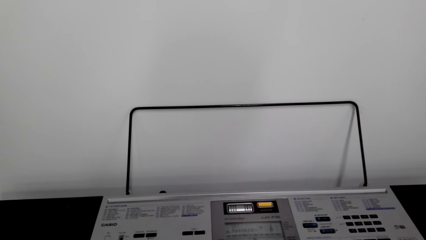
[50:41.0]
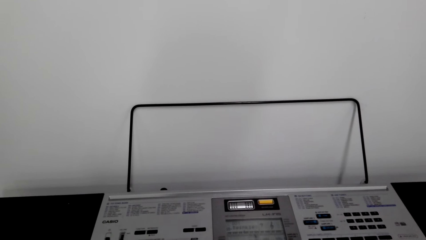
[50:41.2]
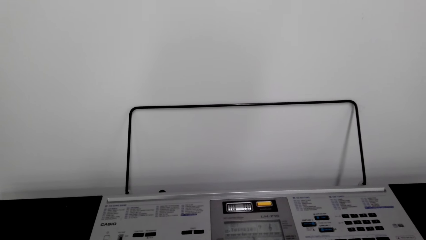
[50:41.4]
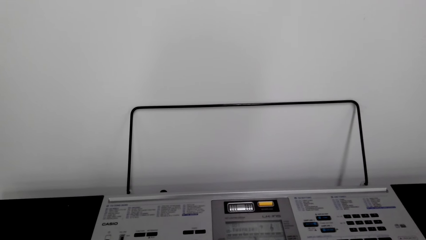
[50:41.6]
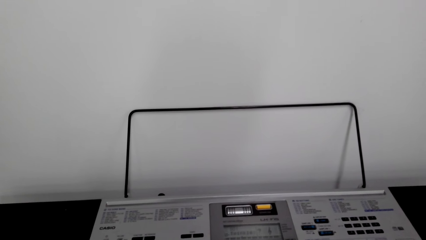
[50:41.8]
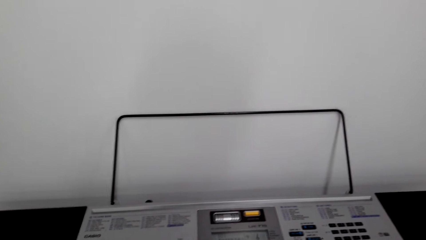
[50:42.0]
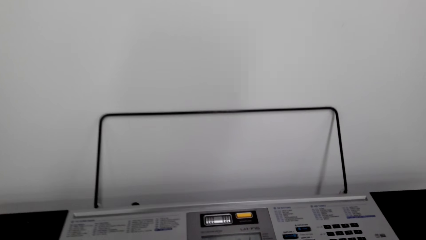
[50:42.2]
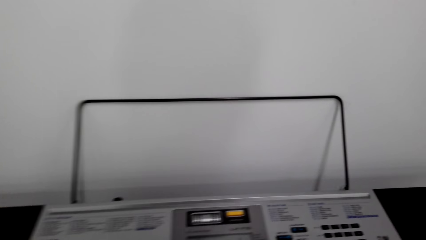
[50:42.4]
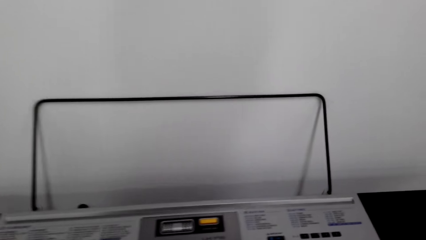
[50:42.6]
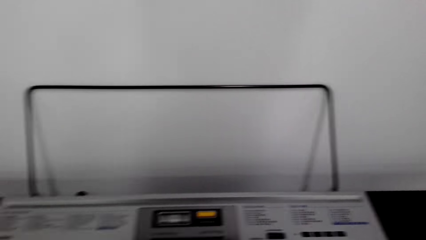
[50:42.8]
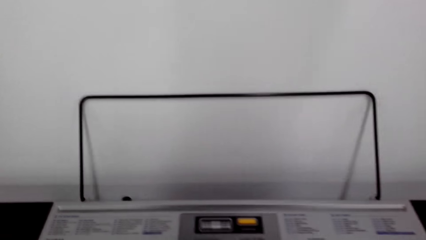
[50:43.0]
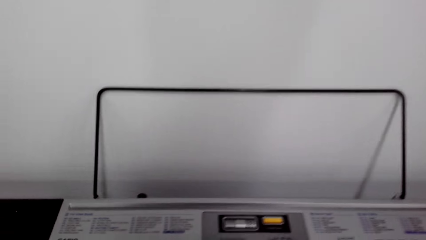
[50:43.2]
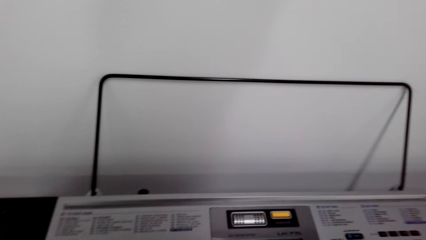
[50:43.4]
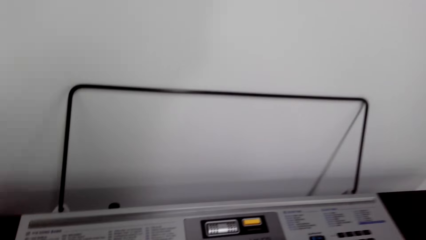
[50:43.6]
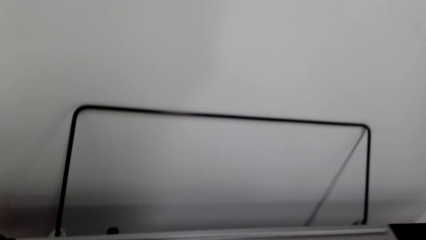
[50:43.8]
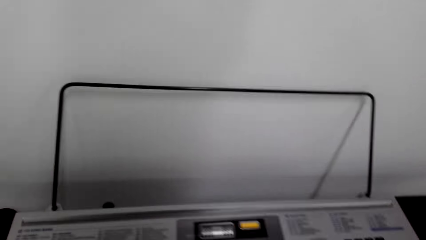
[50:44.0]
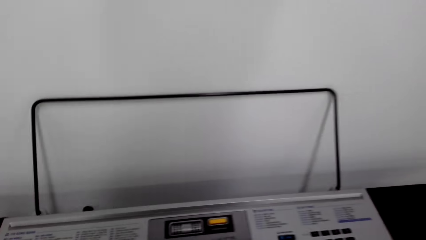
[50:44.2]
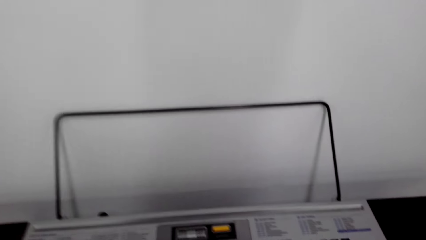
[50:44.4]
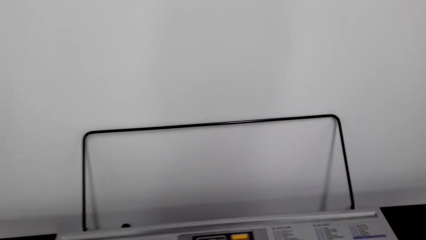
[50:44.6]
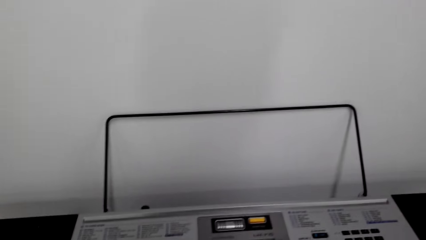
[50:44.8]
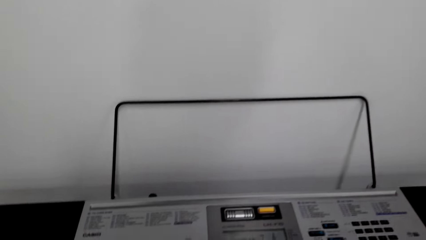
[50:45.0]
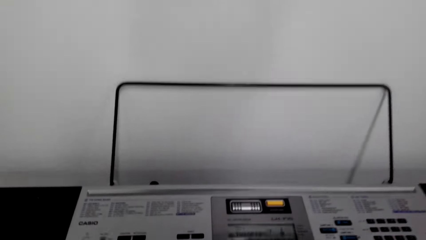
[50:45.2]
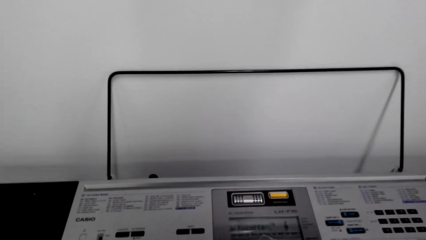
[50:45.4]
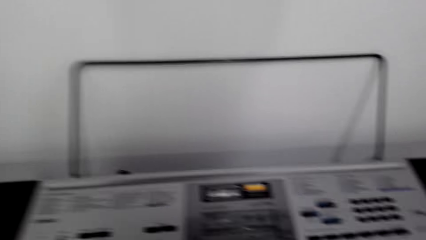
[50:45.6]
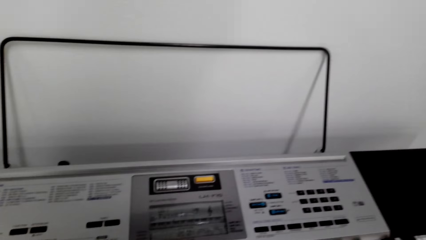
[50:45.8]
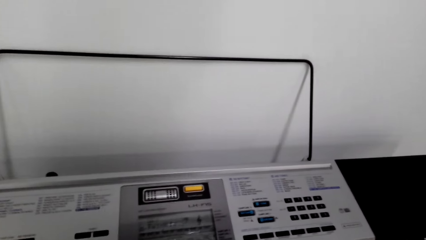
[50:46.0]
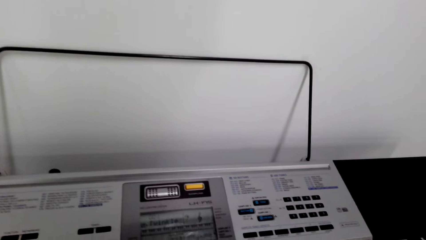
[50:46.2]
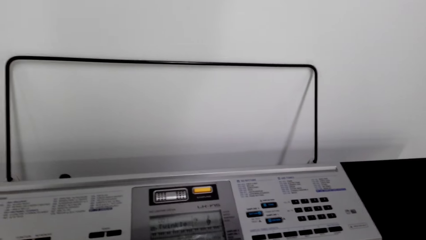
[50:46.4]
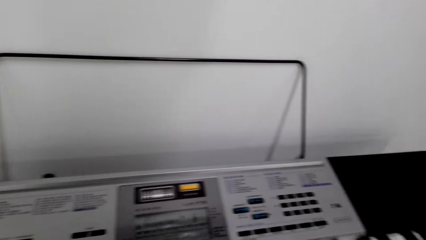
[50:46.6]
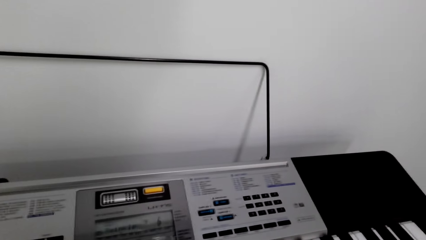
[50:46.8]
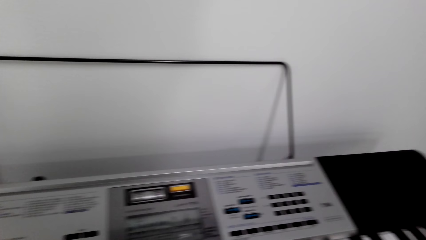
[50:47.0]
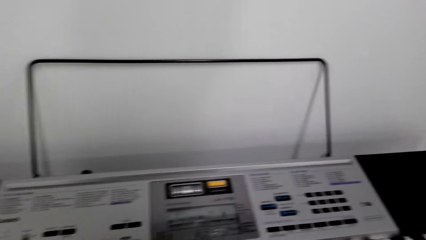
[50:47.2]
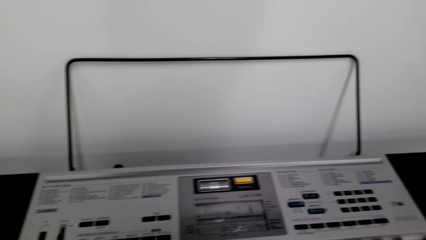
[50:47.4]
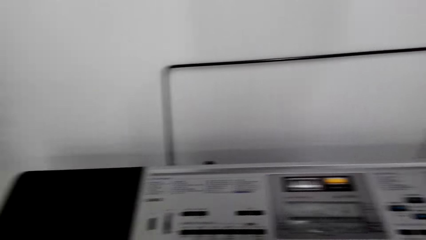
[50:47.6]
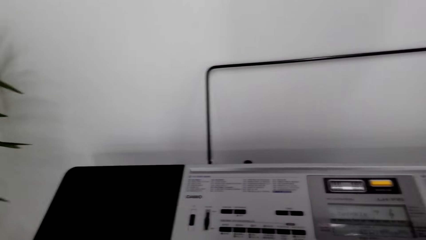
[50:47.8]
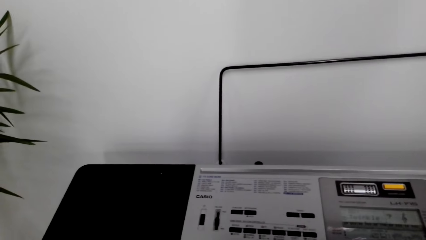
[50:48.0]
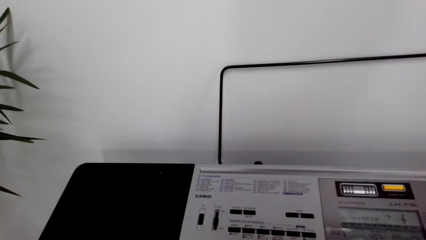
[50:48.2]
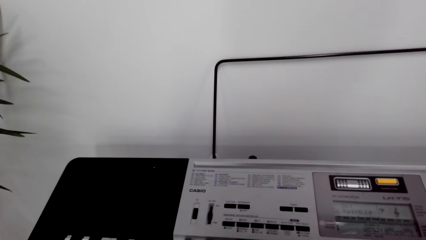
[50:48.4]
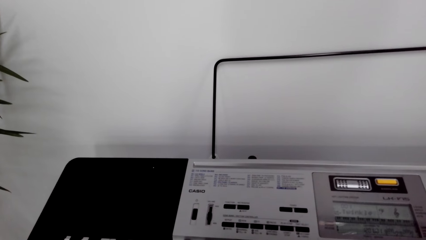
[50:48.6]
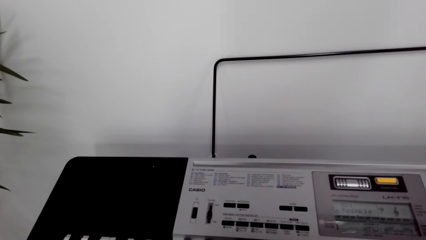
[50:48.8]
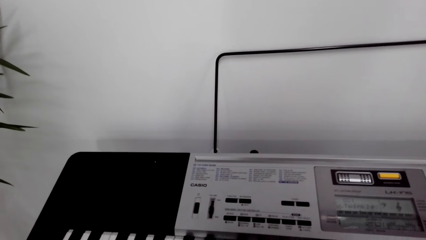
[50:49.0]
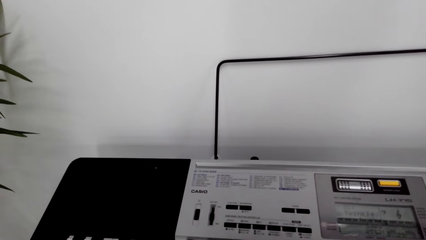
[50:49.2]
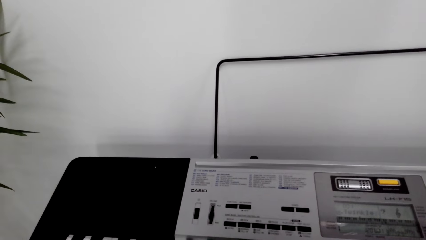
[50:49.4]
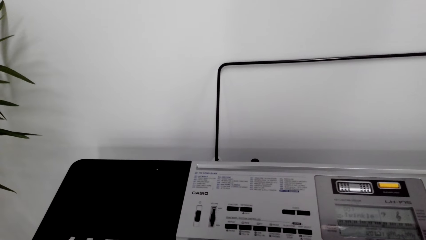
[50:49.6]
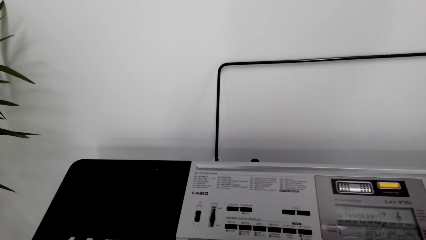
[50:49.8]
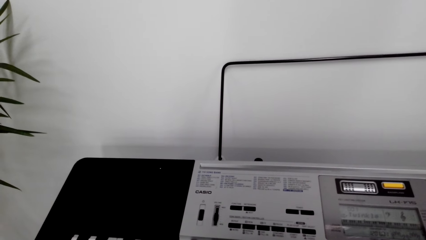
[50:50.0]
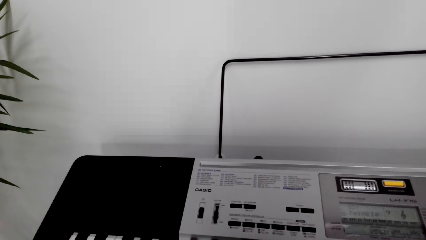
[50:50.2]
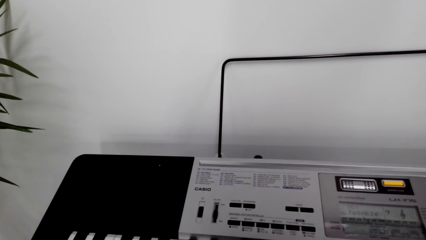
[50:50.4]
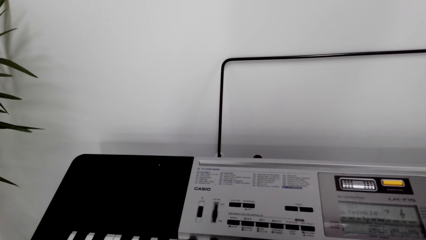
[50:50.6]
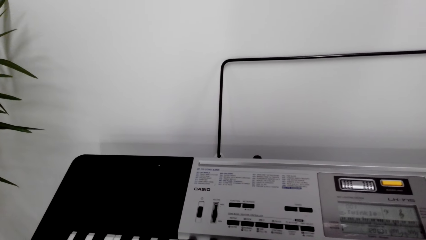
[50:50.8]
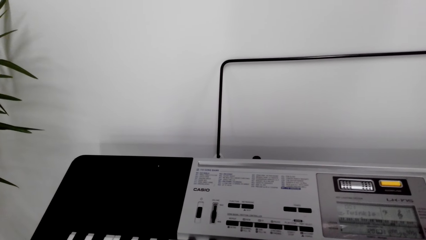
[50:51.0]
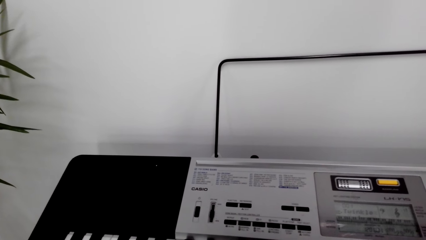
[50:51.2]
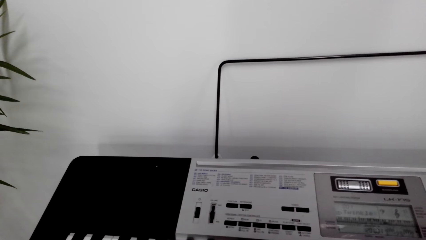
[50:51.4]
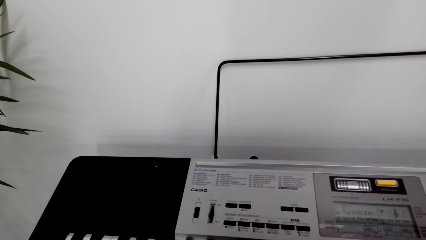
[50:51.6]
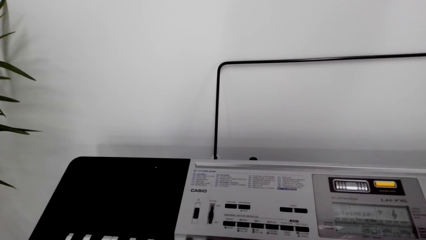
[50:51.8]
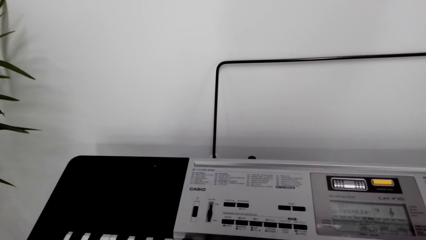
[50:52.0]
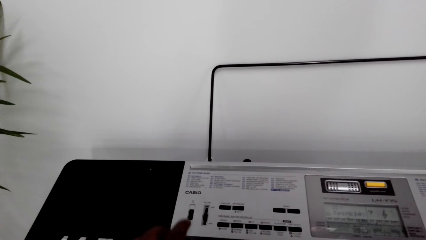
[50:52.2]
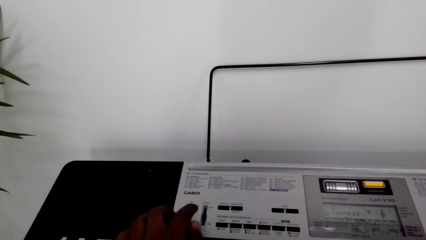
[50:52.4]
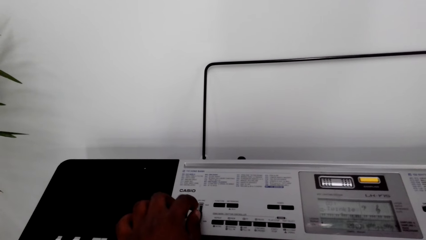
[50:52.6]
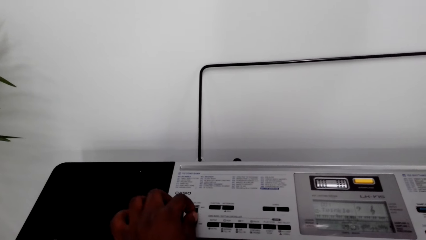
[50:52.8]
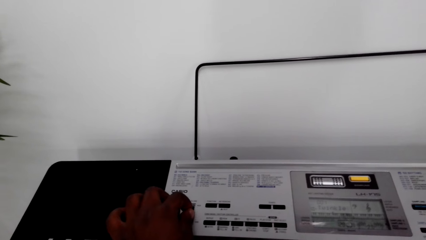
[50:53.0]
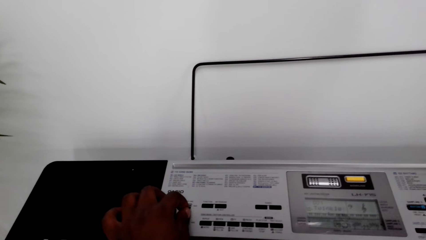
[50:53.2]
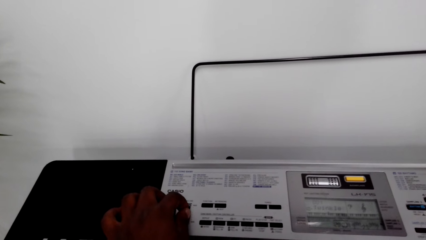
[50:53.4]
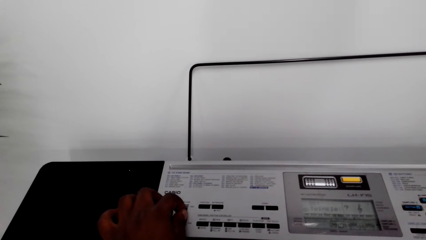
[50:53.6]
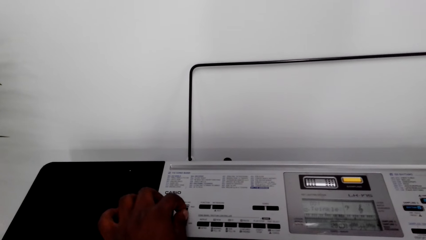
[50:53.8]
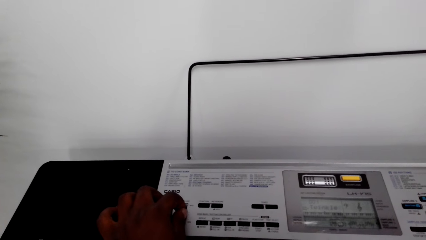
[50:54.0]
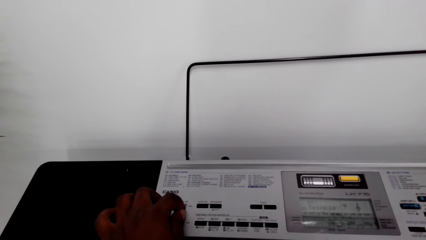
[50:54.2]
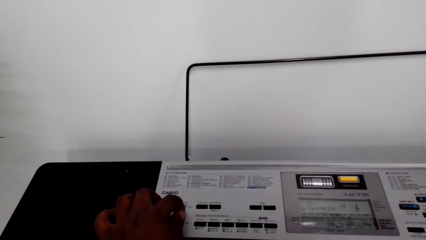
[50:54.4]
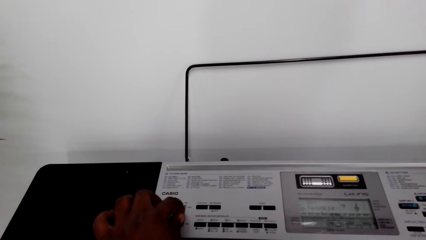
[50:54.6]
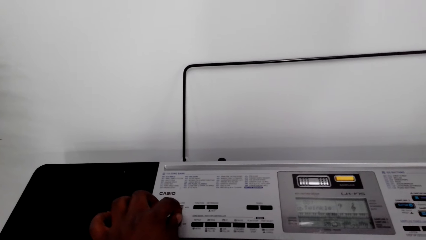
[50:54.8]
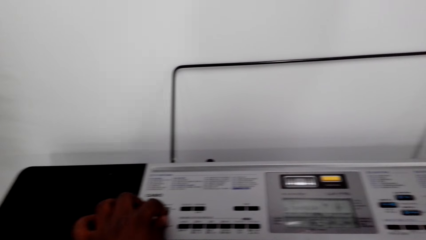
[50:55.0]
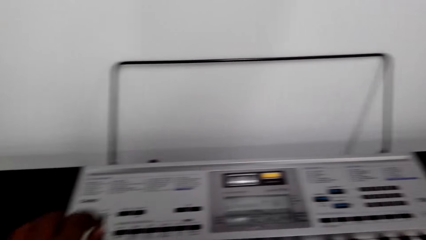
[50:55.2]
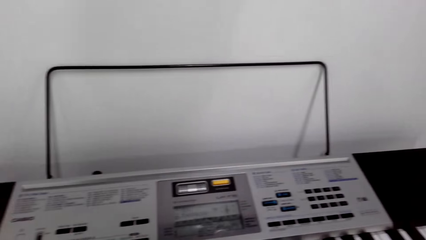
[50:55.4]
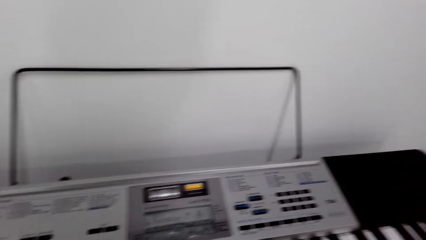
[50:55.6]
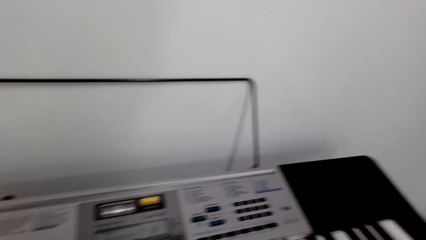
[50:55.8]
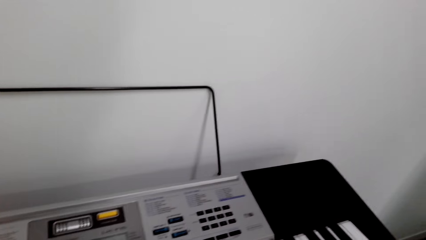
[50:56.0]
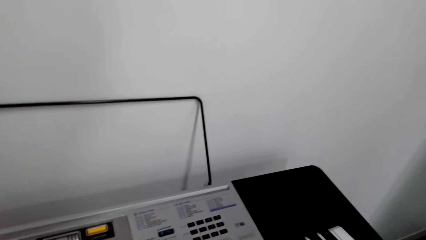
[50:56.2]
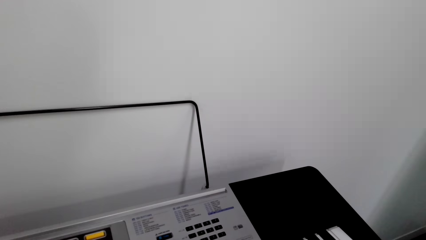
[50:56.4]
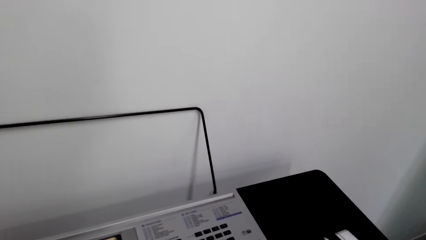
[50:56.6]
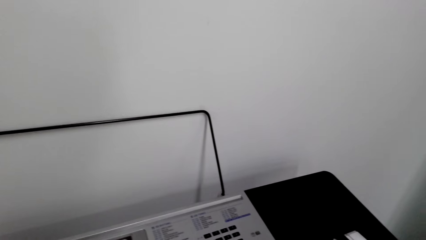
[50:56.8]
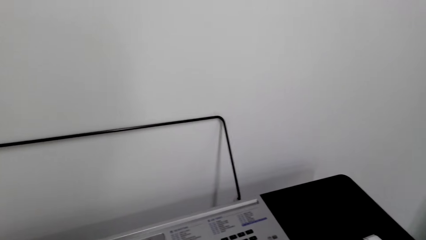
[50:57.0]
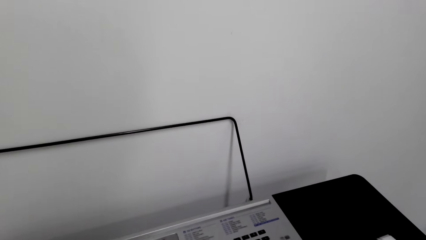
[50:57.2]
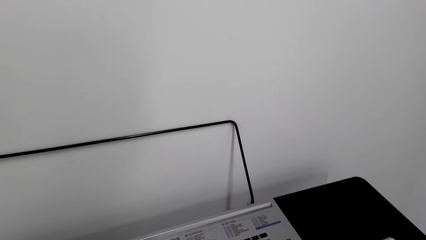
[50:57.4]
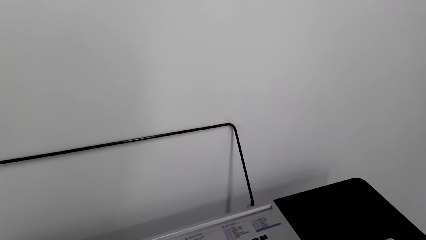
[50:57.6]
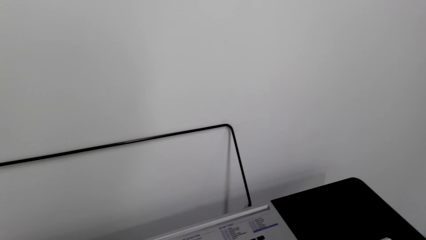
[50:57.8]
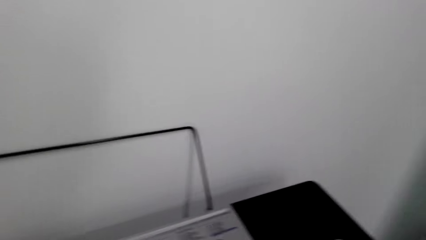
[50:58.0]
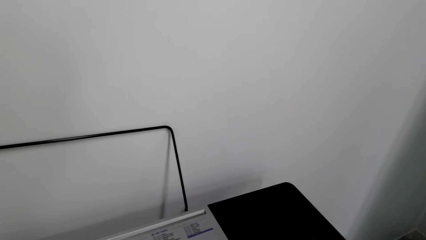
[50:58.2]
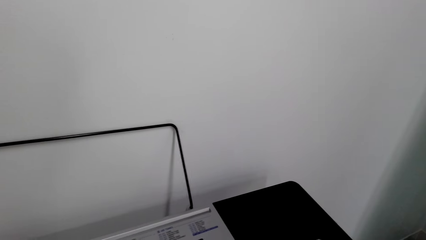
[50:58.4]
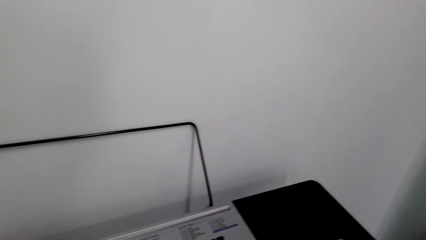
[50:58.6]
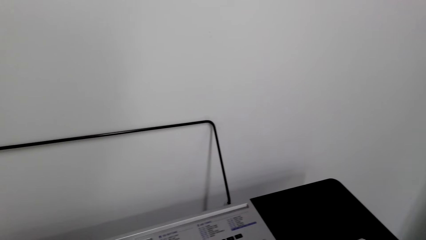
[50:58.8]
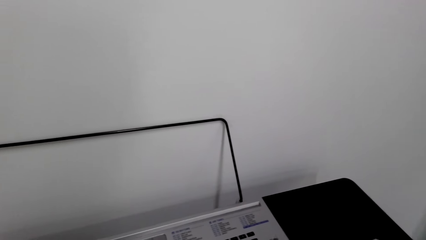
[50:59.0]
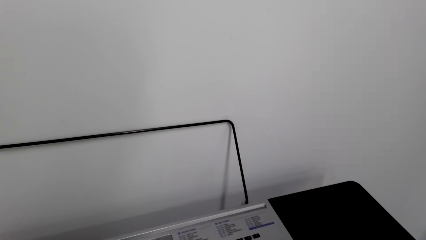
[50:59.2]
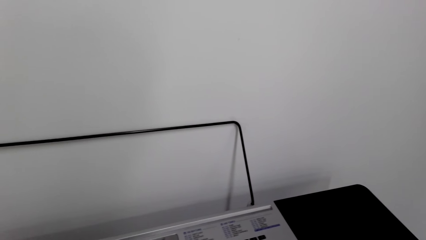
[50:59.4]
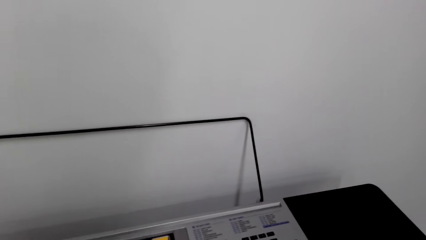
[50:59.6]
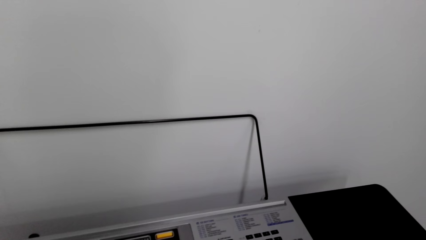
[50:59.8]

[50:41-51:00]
The camera wearer plays the keyboard or piano. They look around. They play the keyboard. They press a button on the piano.
